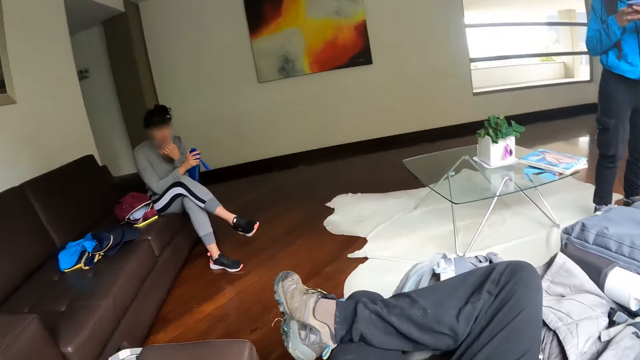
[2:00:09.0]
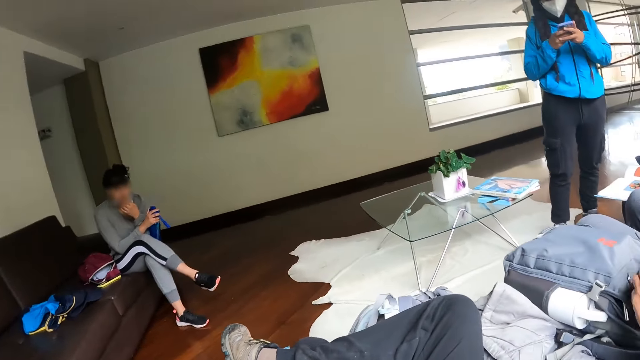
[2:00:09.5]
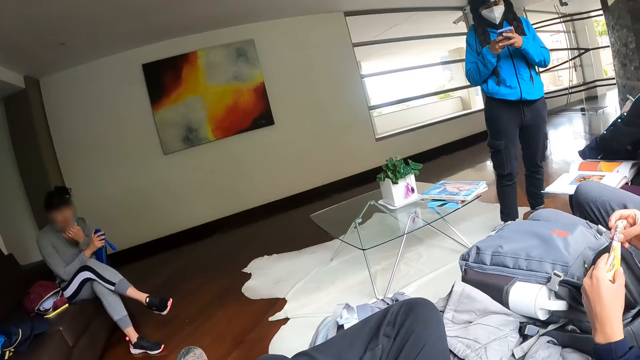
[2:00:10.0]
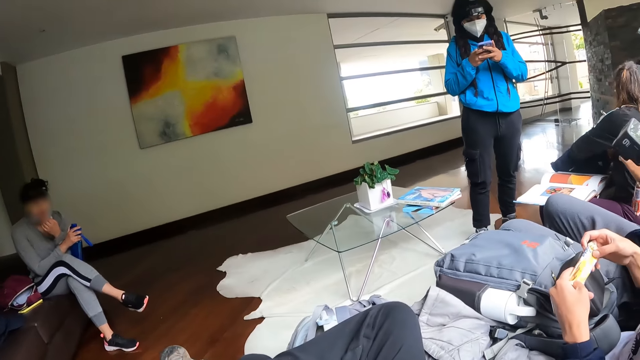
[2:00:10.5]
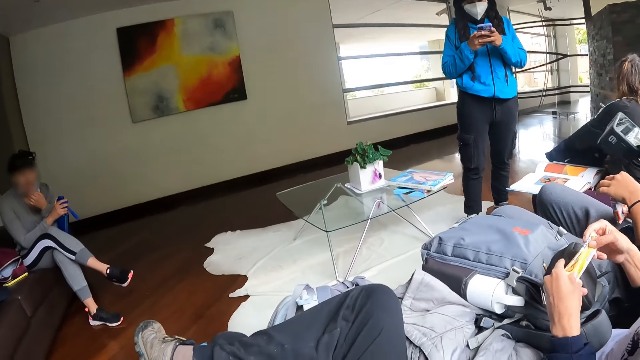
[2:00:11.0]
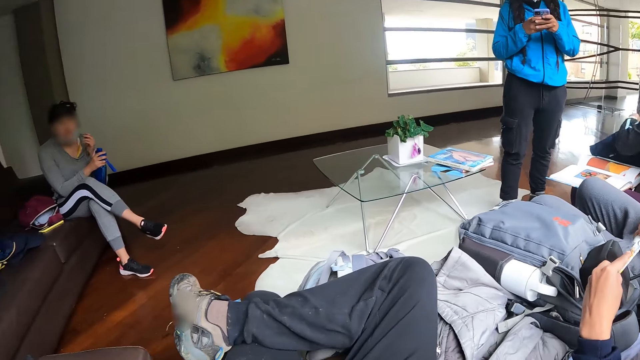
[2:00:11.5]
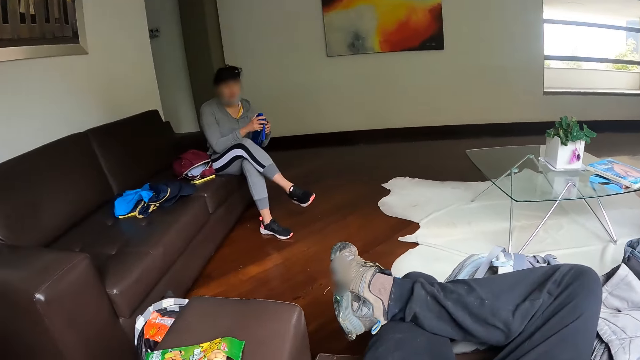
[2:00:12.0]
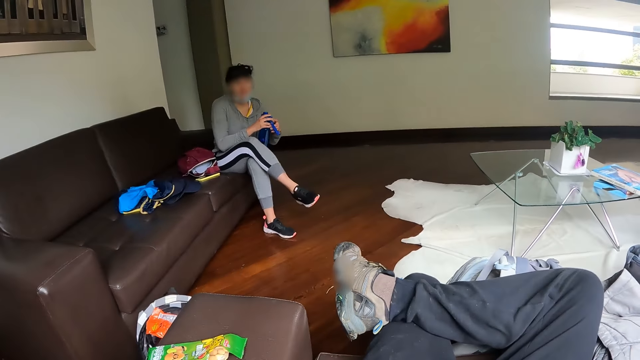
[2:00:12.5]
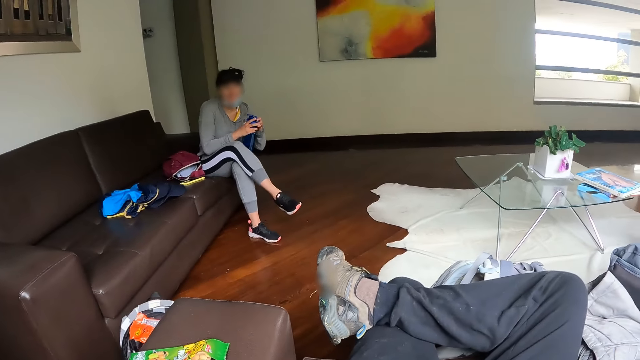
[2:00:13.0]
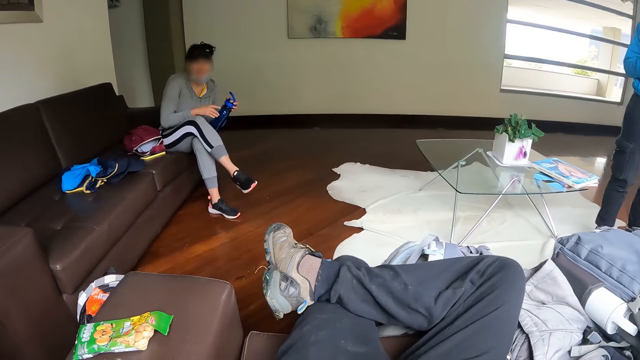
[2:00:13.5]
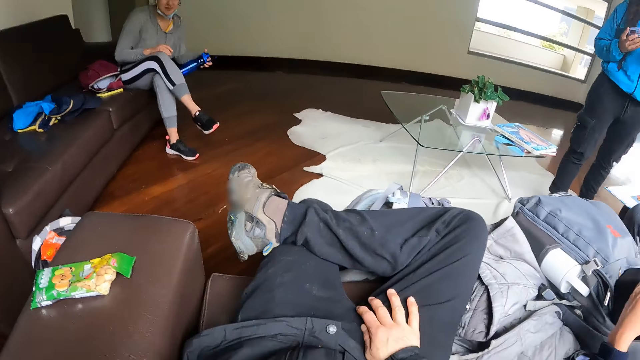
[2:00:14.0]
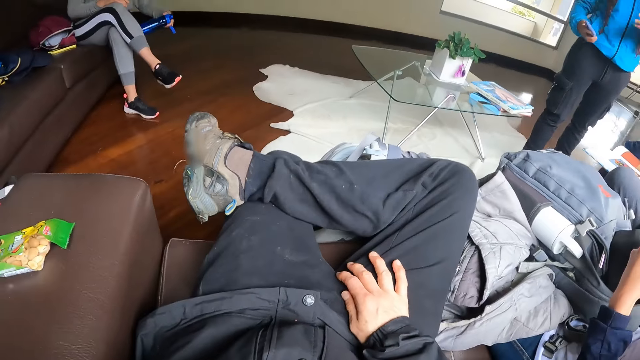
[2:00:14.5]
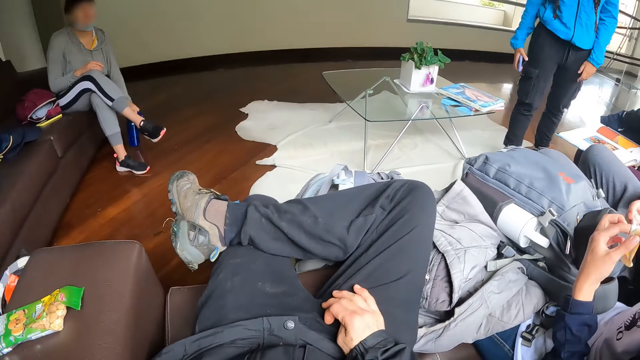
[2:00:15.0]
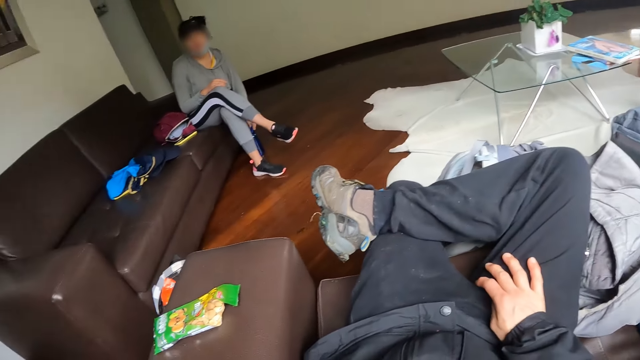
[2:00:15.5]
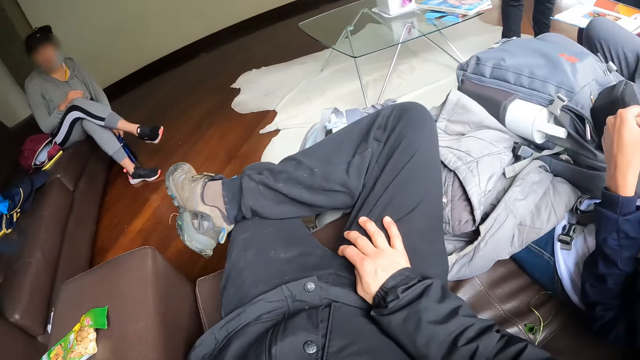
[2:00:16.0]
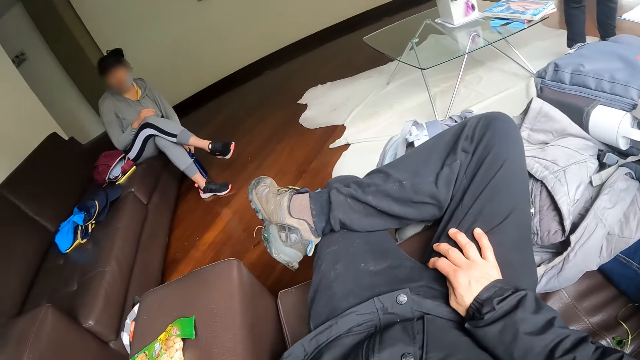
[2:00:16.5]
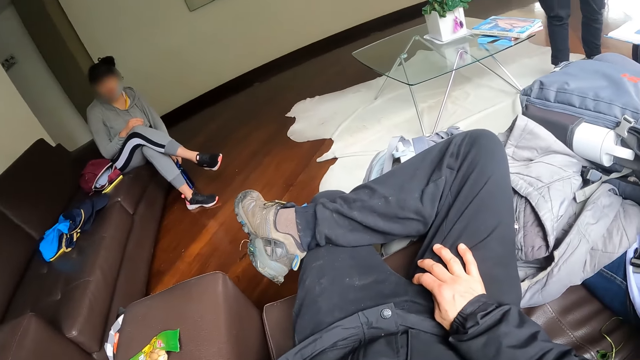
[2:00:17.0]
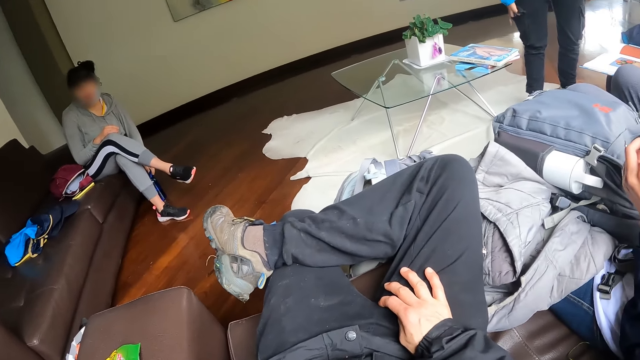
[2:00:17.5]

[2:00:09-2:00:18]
The camera wearer talks to a person. They look around. The woman drops the bottle on the floor with her left hand. Another woman puts the phone in the pocket with her right hand.

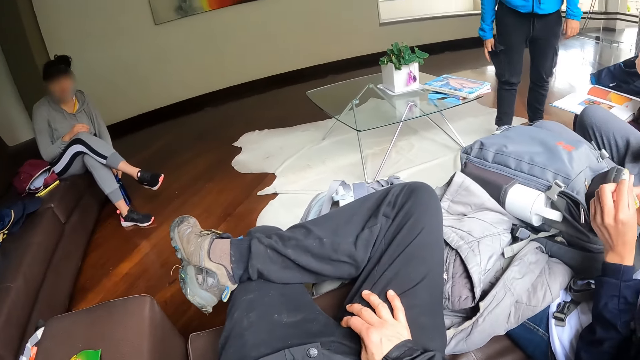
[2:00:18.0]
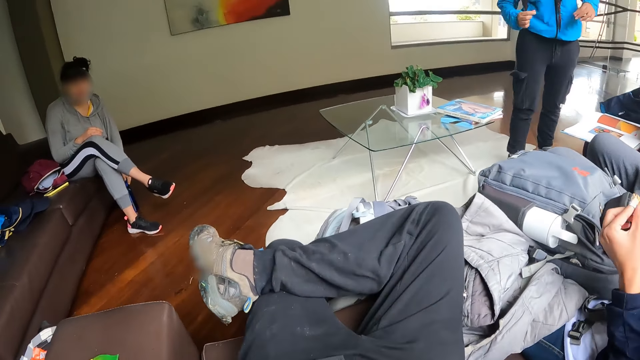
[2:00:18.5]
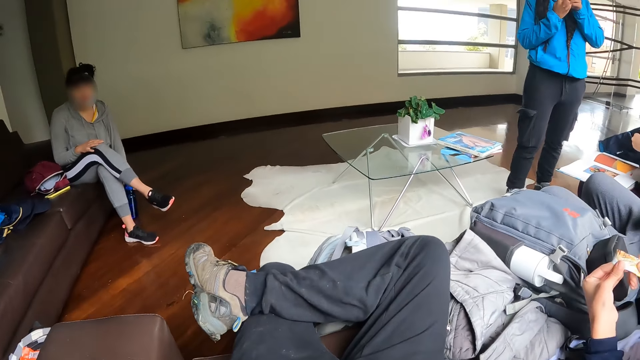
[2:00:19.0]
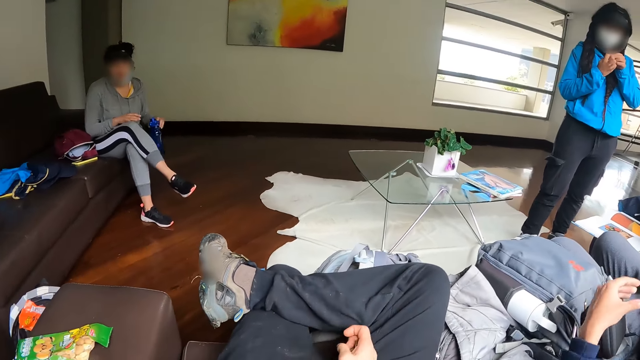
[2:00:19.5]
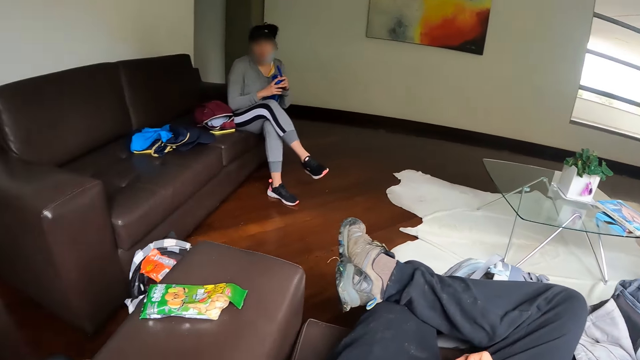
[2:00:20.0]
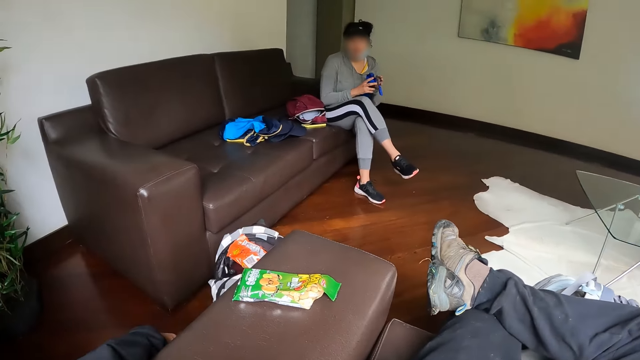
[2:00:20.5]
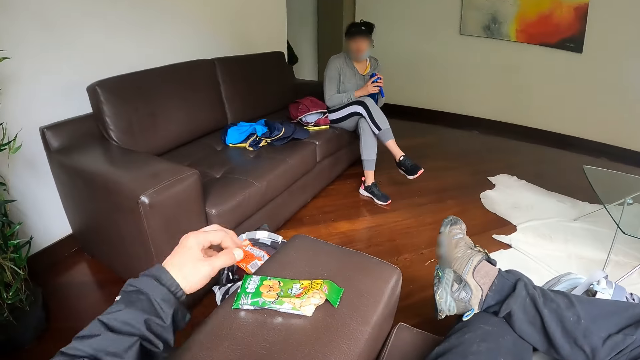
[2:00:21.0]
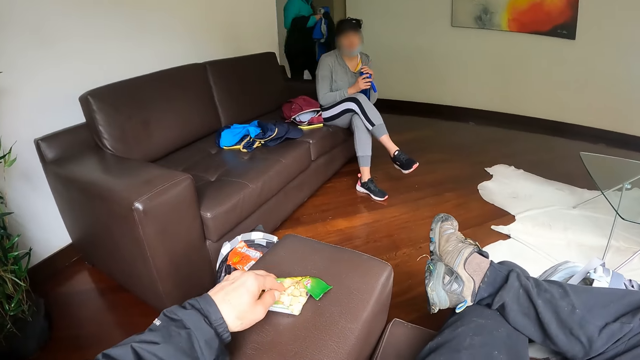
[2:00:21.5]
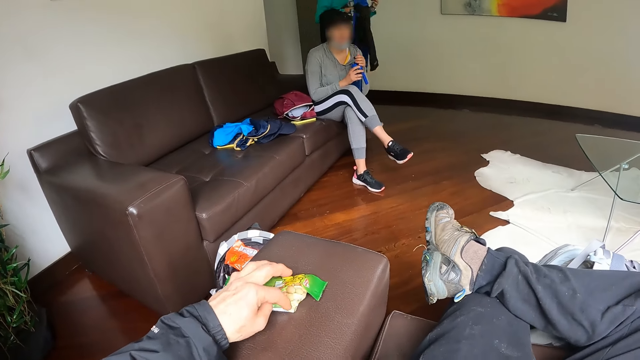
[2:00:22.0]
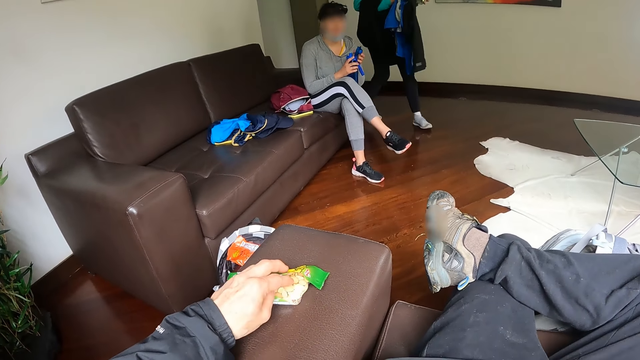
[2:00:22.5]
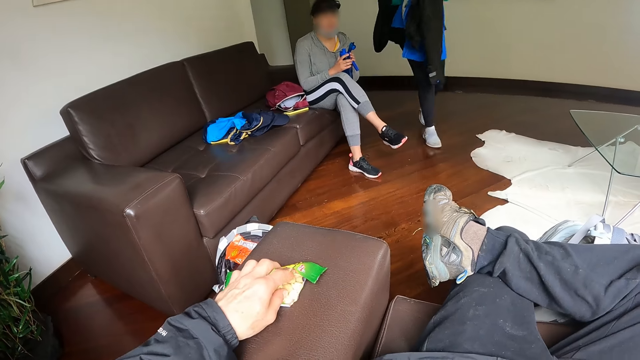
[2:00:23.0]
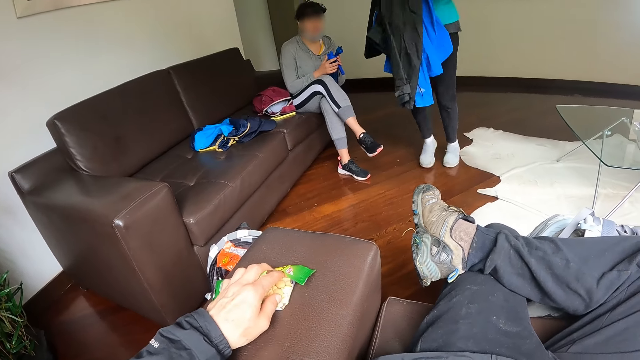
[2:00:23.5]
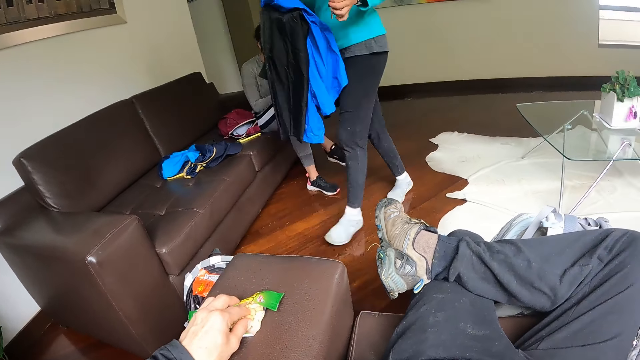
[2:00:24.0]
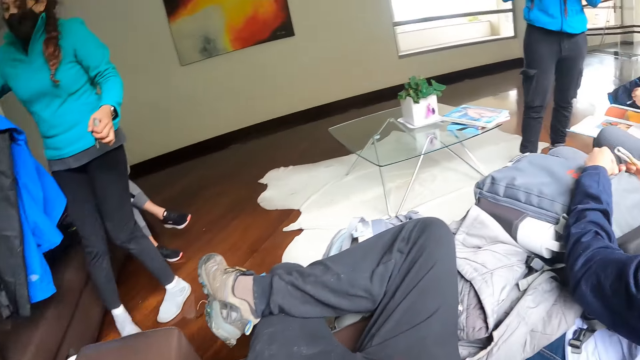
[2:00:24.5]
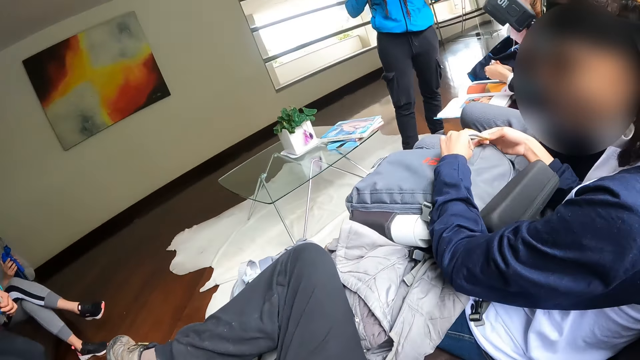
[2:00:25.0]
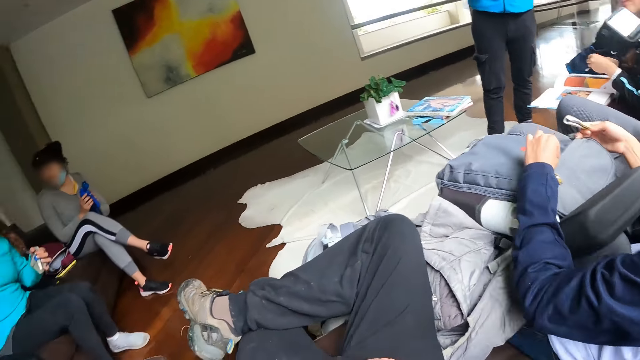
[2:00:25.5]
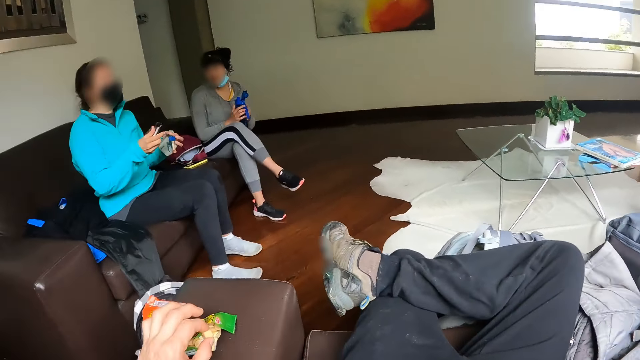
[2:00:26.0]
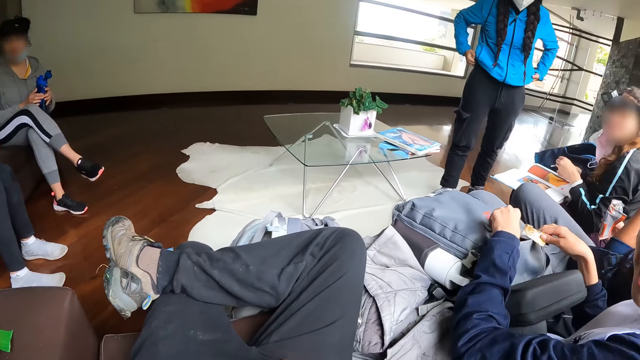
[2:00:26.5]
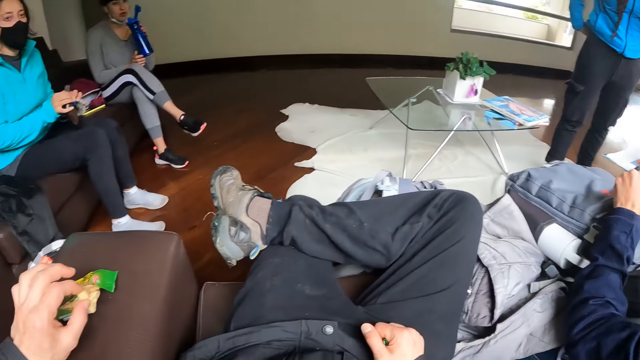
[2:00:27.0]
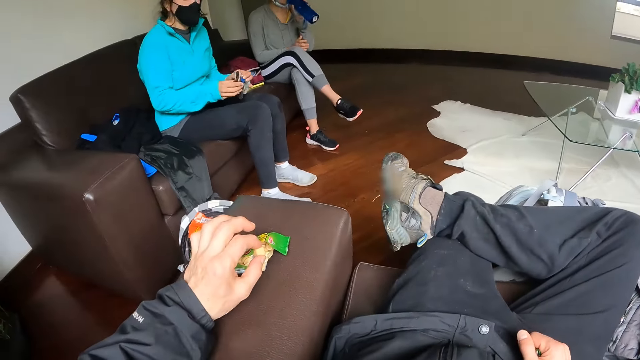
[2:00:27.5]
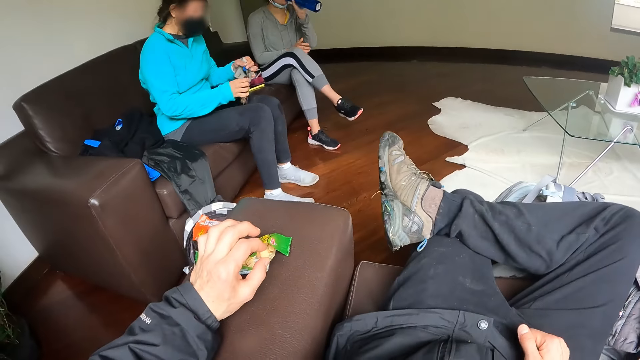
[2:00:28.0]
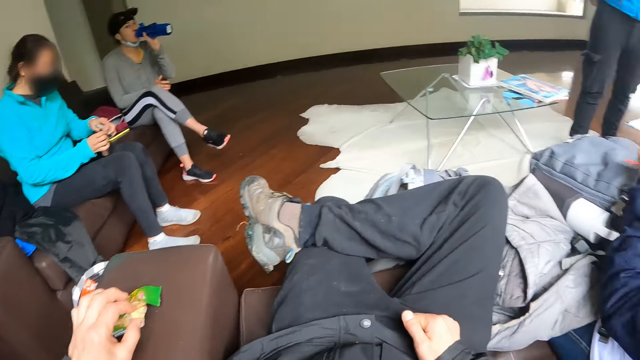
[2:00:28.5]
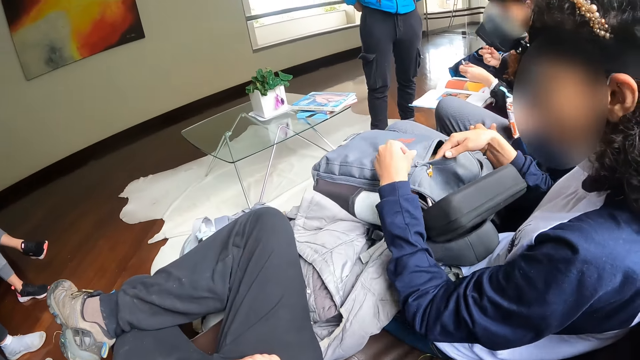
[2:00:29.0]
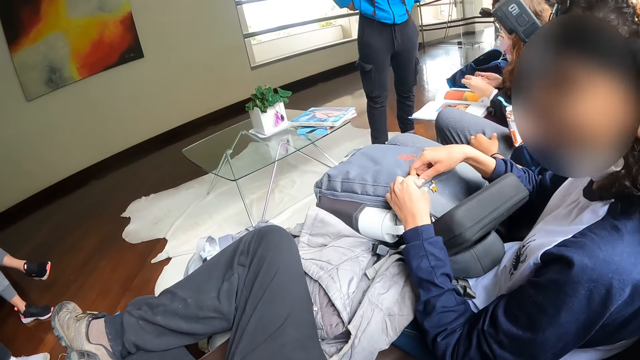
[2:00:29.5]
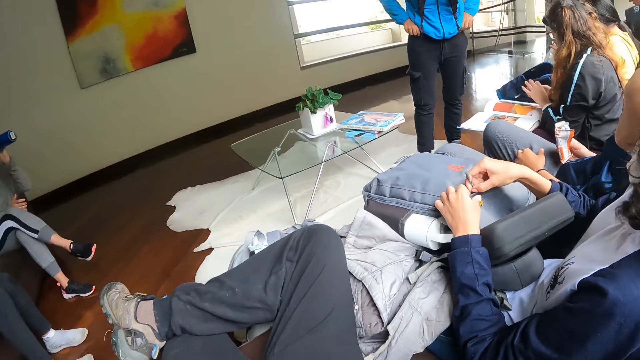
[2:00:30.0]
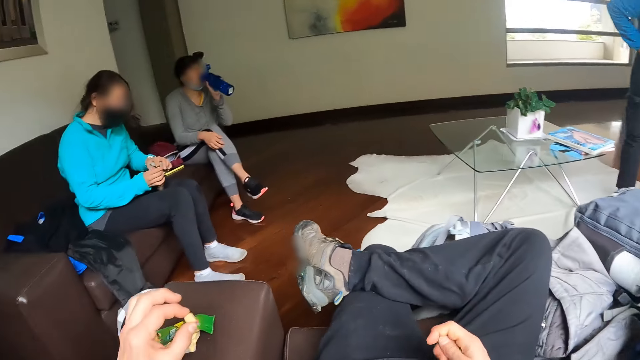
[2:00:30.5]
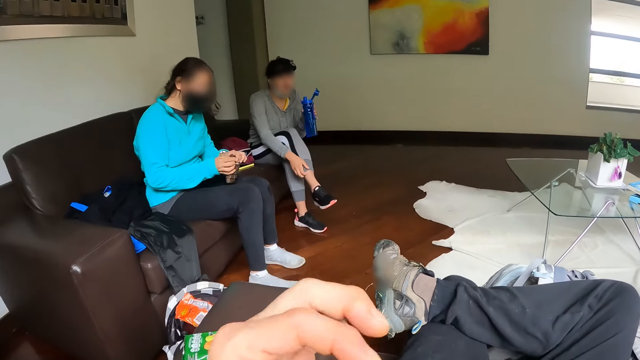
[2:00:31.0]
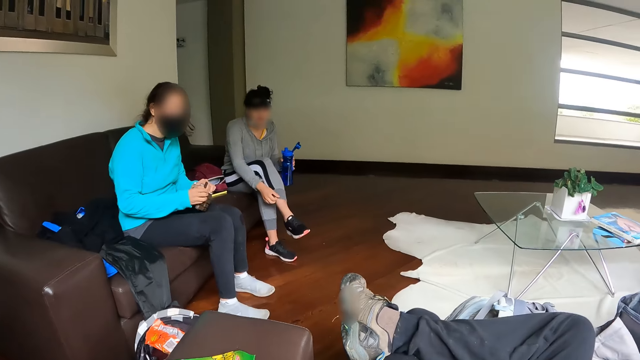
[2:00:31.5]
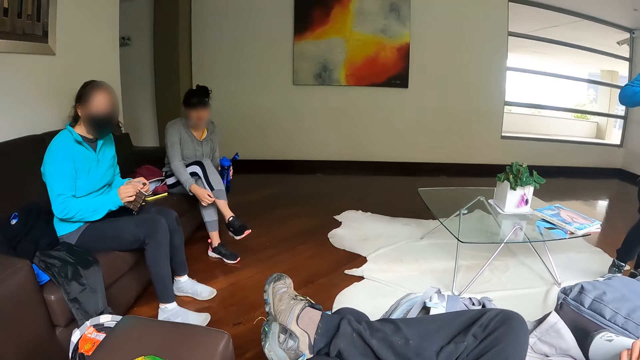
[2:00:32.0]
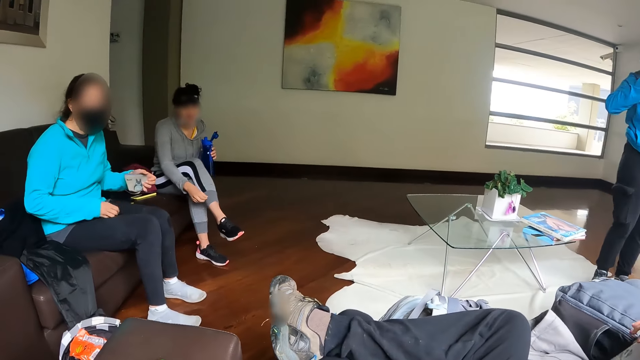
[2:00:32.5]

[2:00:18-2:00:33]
A woman picks up the bottle from the floor with her left hand. The woman holds the bottle with both hands. The camera wearer continues to eat. Another woman moves into the room with clothes in both hands. The camera wearer takes a snack from the pack with his left hand. The first woman opens the cover on the bottle with her left hand. The other woman sits in the chair. The other woman talks to the camera wearer and another person. The first woman drinks from the bottle in her left hand. The other woman interacts with the camera wearer. The camera wearer looks around. He talks to another person. He eats the snack with his left hand. The other woman opens a purse with both hands.
